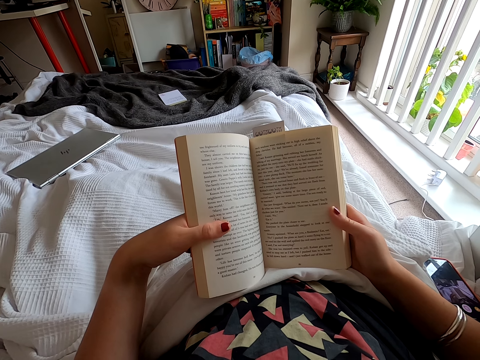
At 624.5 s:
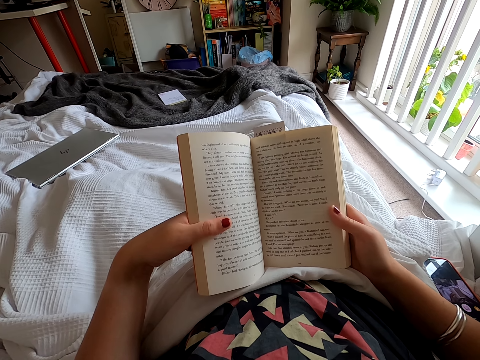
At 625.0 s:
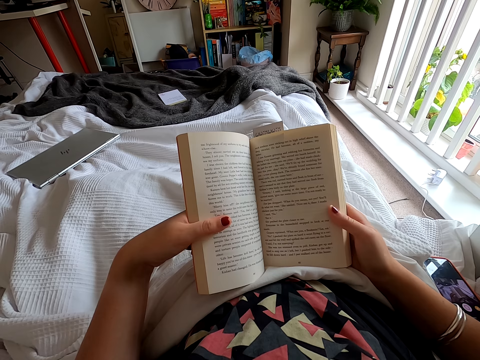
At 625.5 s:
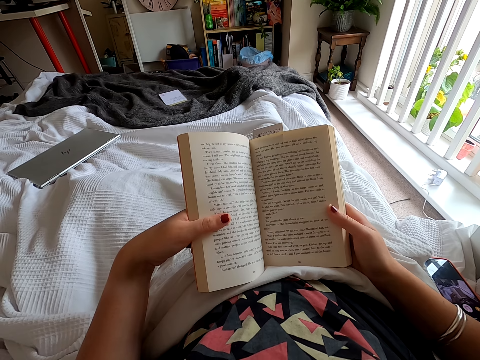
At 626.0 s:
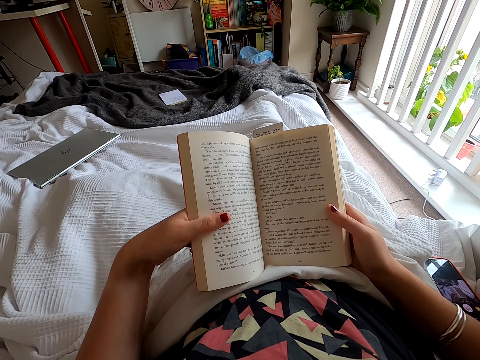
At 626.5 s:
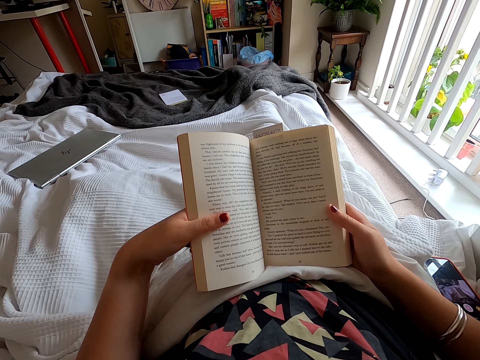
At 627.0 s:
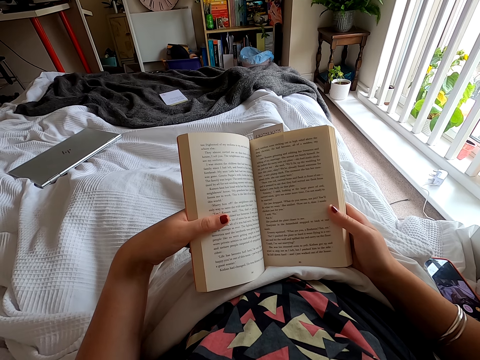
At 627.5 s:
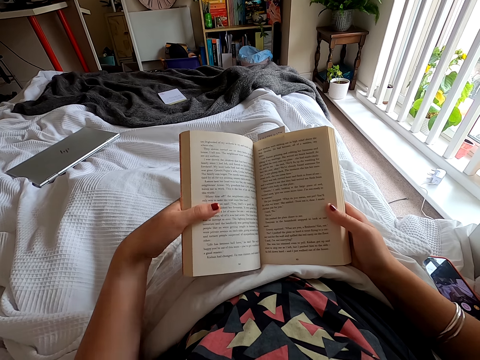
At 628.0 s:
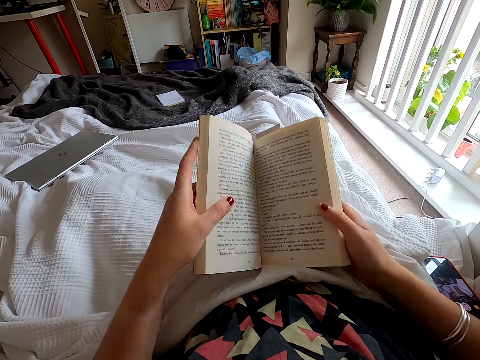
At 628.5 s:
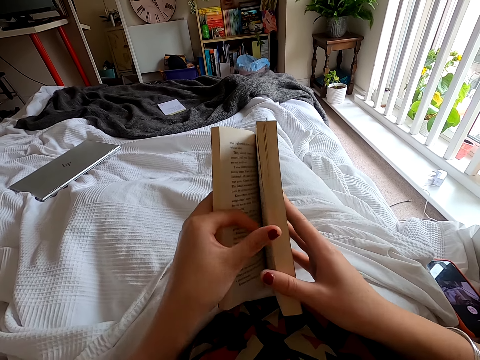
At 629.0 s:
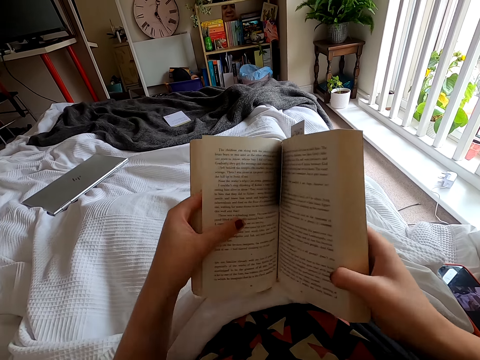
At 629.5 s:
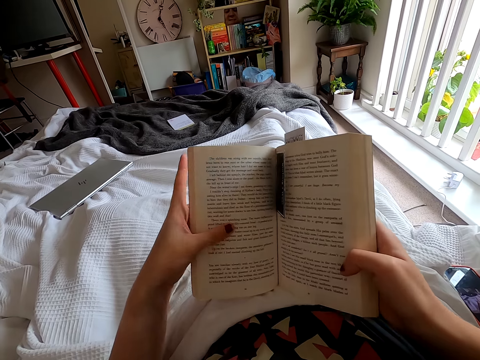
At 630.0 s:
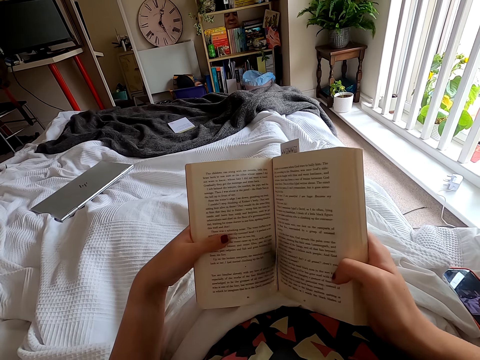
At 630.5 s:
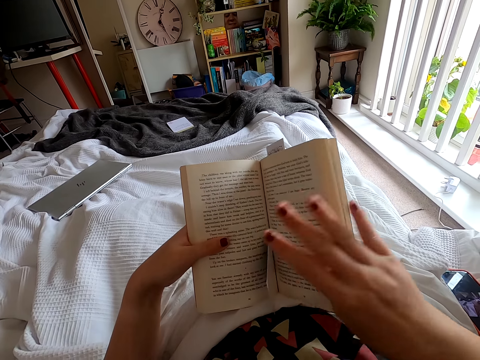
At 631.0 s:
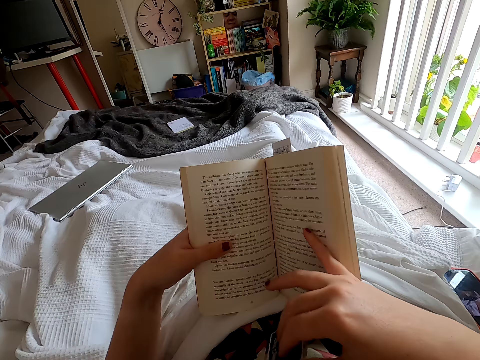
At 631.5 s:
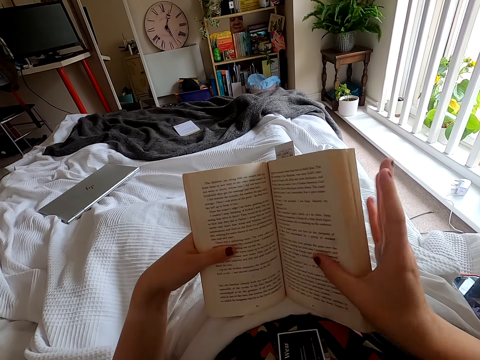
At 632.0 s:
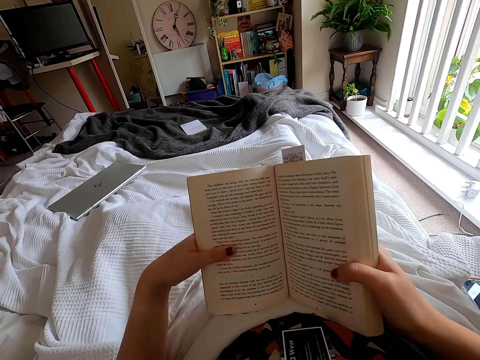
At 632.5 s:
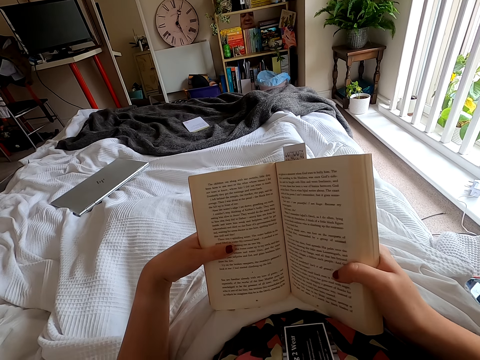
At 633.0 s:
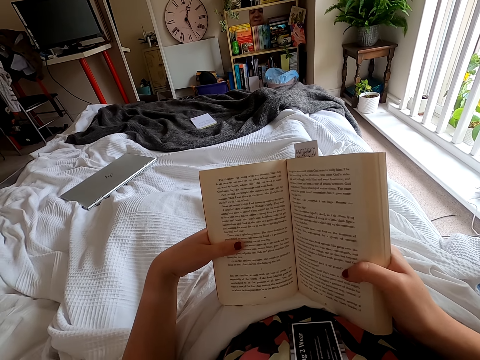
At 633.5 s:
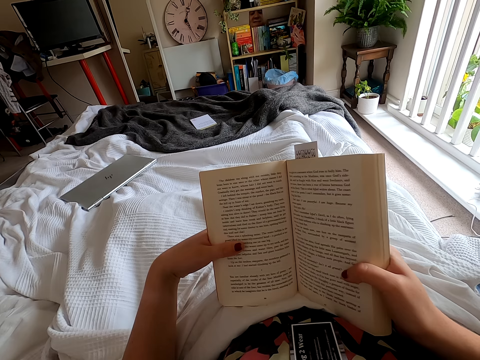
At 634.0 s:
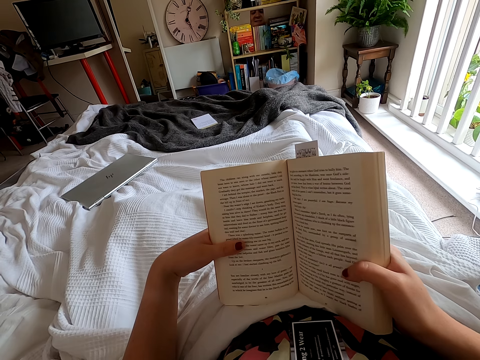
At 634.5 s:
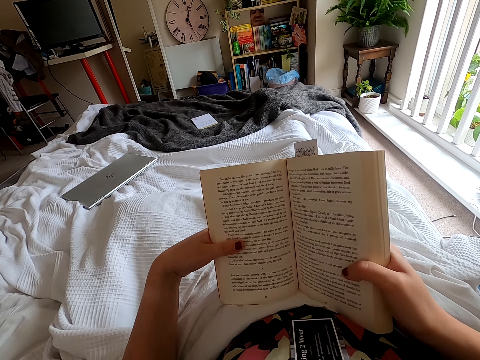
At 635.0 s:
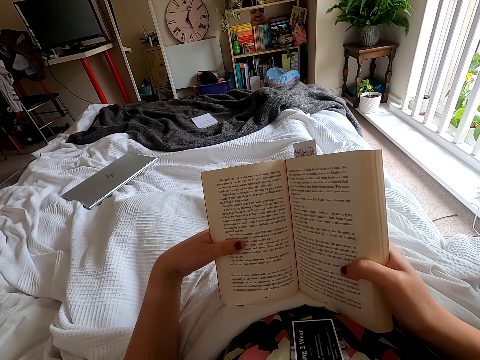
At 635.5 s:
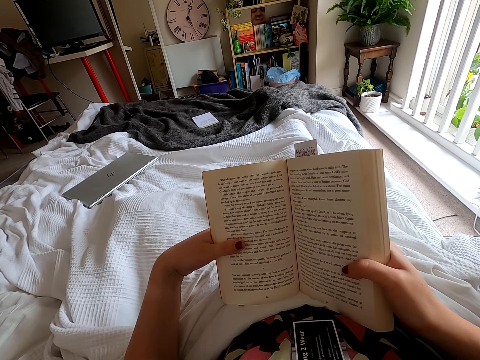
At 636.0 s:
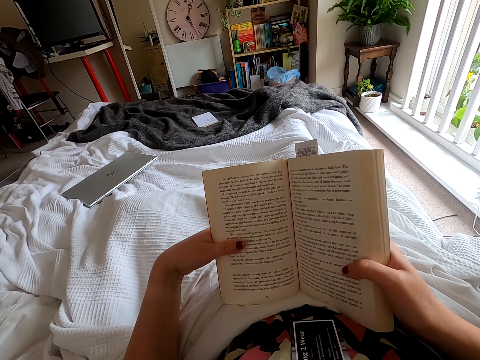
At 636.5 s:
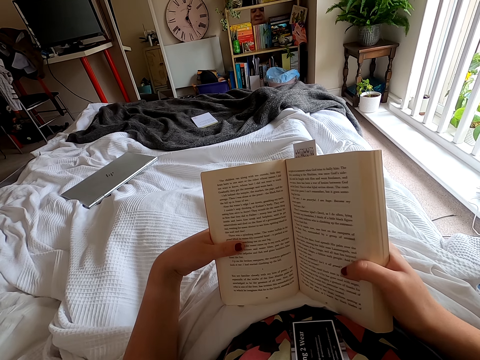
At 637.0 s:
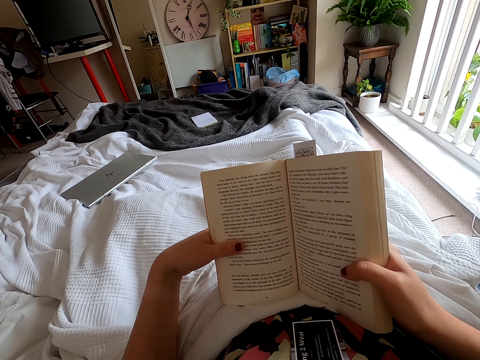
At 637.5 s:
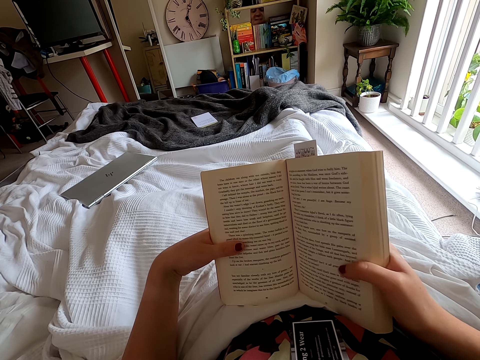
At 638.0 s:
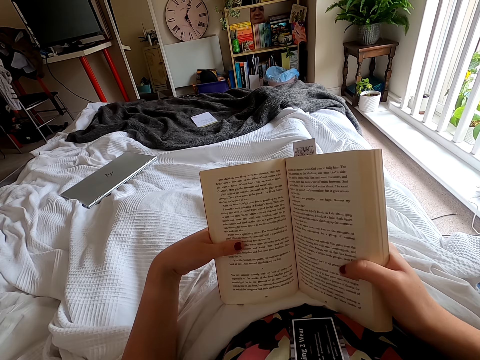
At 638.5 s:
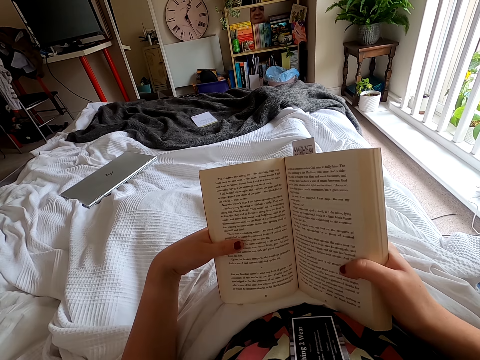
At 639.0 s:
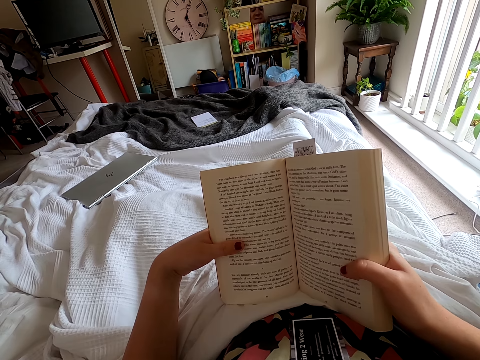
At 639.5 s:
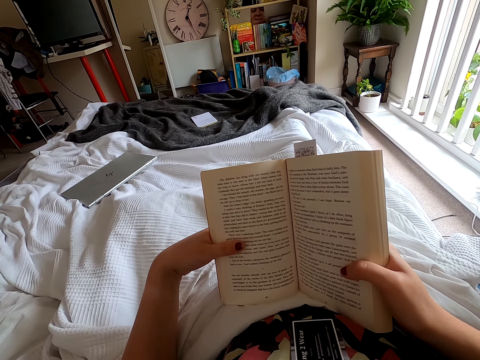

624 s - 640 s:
The camera wearer turns the book page. They hold the book. They read the book. They remove a card in the book. They peruse the book.

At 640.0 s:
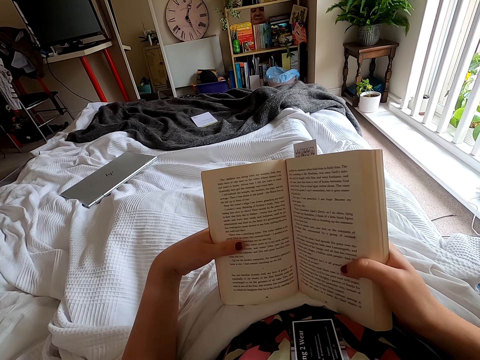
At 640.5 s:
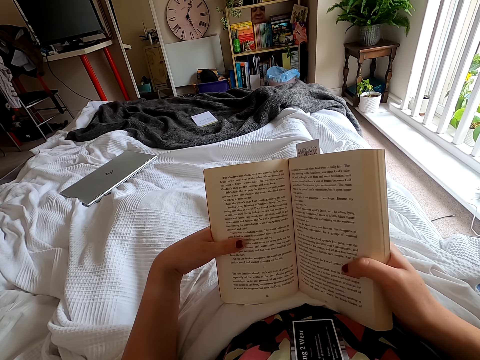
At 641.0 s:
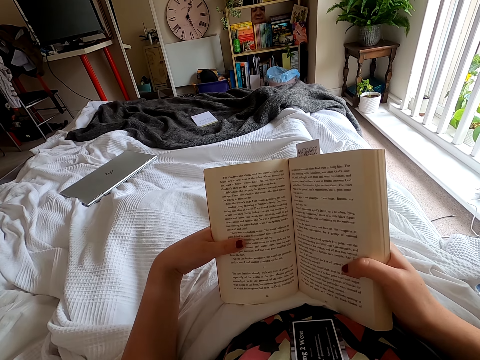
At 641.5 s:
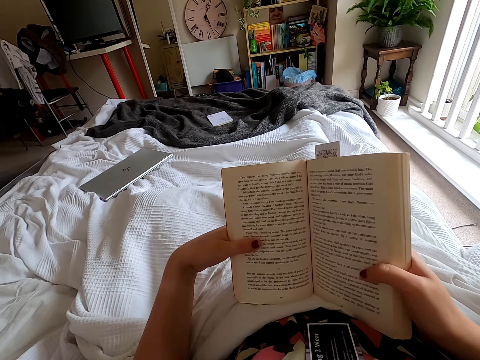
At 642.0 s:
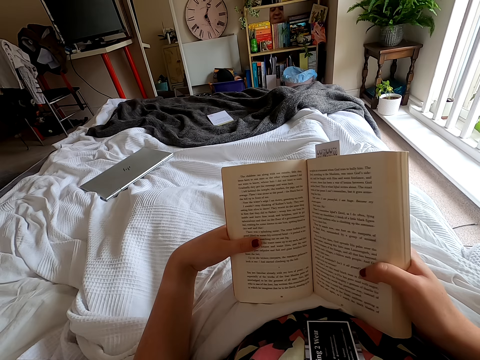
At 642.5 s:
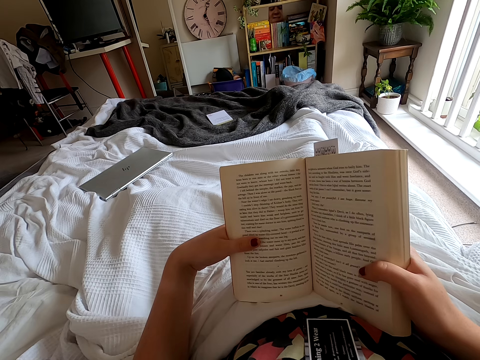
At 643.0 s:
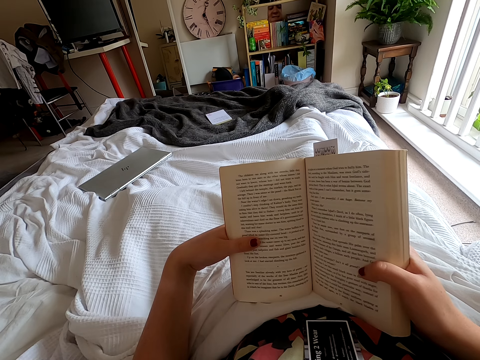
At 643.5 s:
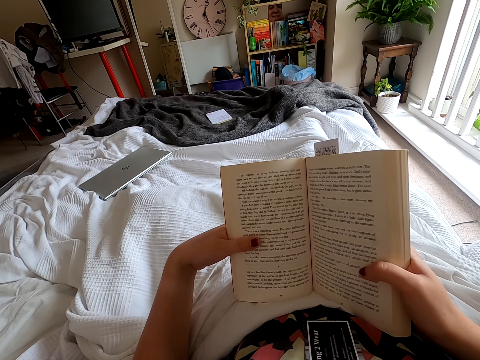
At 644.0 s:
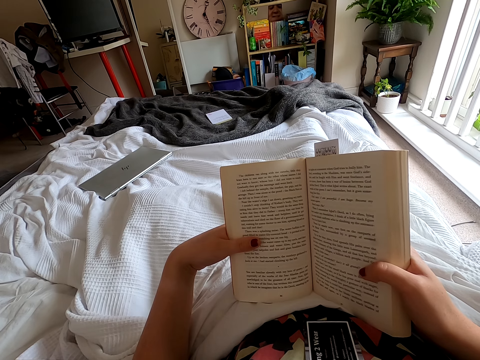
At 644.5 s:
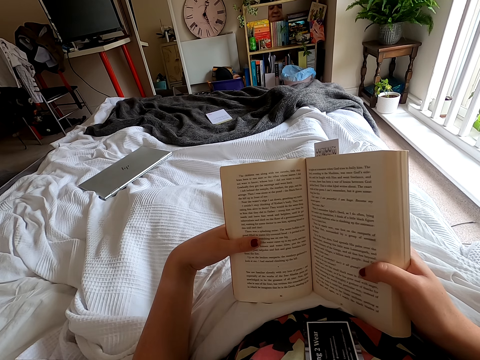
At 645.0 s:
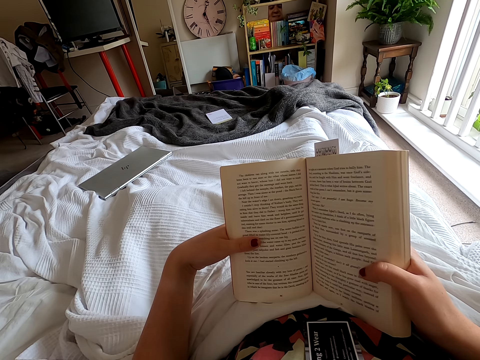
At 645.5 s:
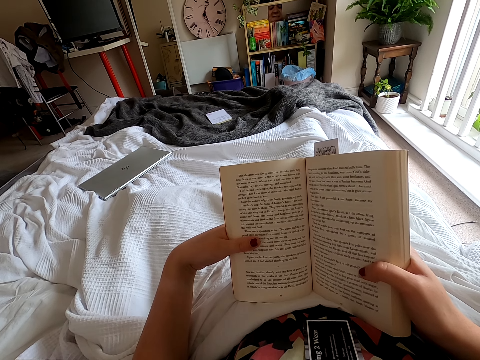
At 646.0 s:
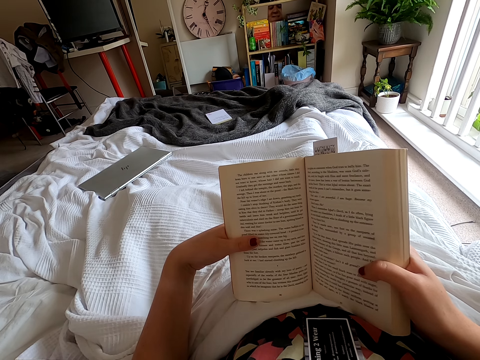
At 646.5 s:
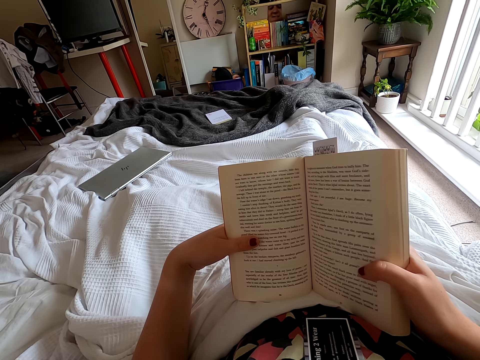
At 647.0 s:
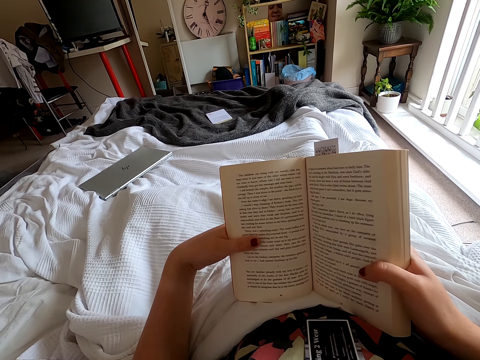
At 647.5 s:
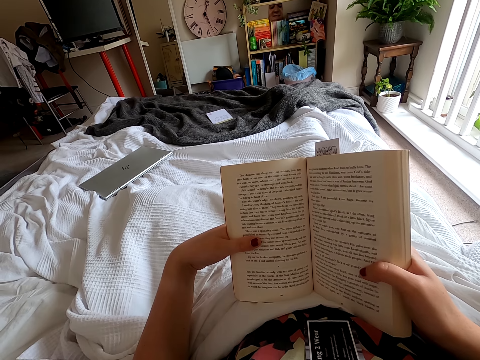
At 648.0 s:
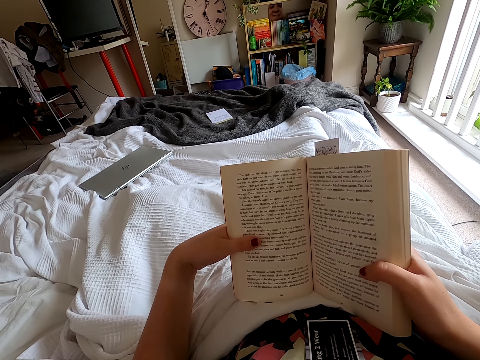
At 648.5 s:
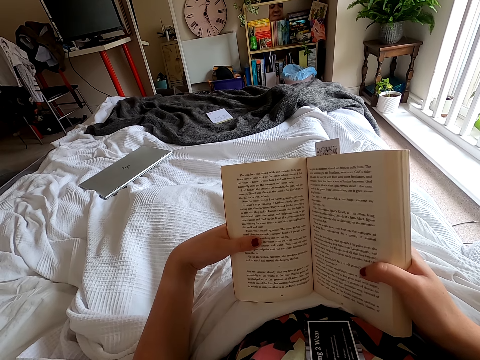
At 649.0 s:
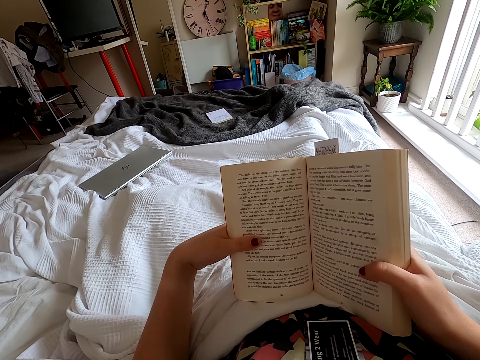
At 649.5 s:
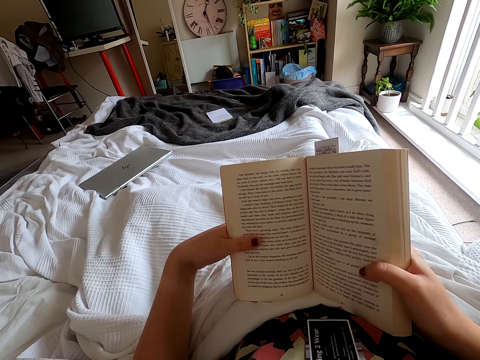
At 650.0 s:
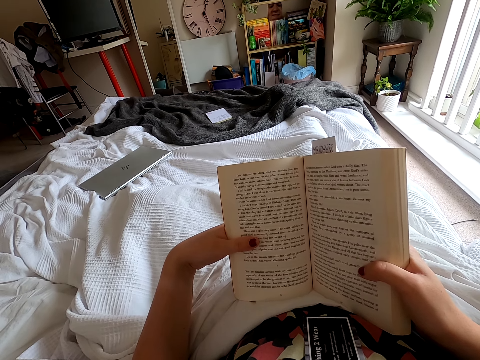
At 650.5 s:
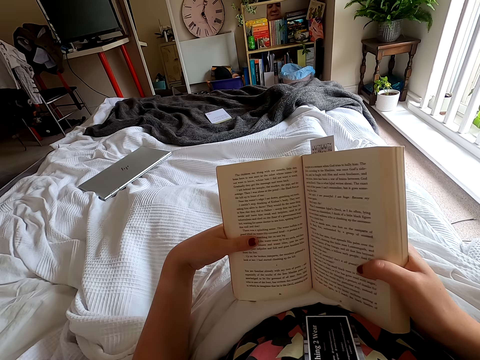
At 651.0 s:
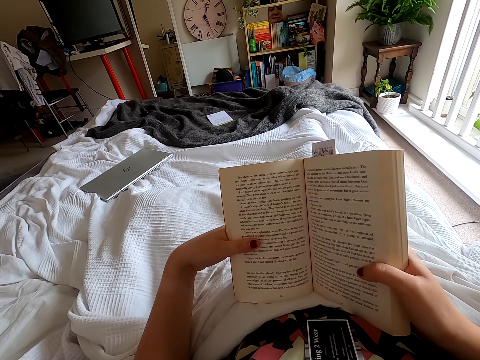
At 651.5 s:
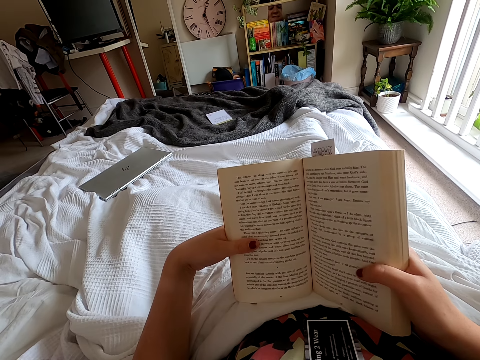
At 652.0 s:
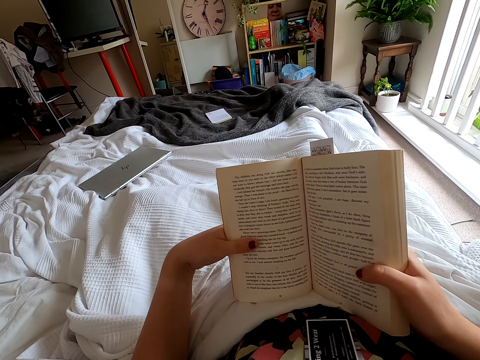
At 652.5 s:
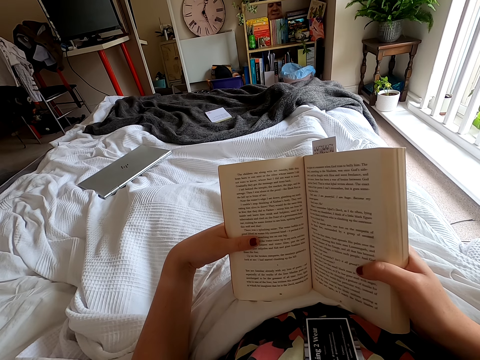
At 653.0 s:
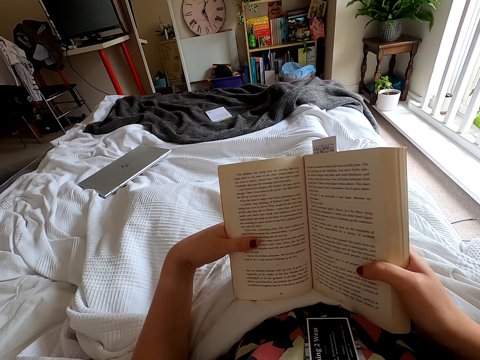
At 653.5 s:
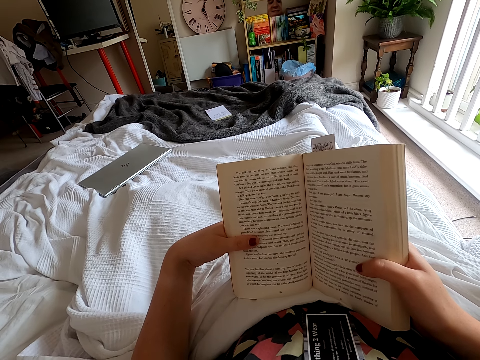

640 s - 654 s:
The camera wearer holds a book. They peruse the book. They peruse the book again.
